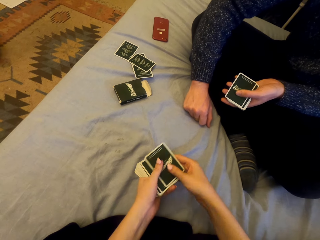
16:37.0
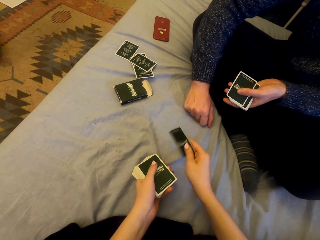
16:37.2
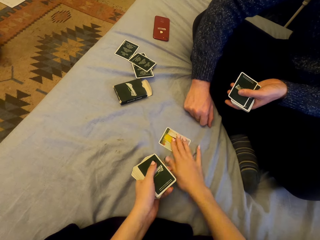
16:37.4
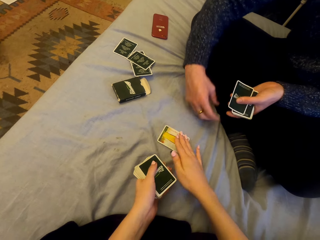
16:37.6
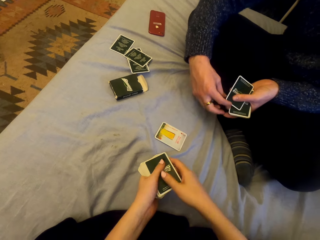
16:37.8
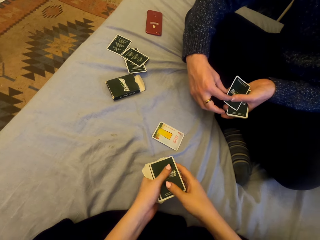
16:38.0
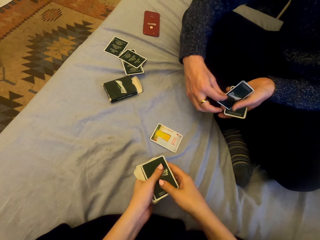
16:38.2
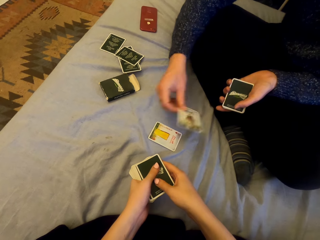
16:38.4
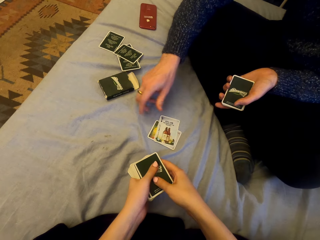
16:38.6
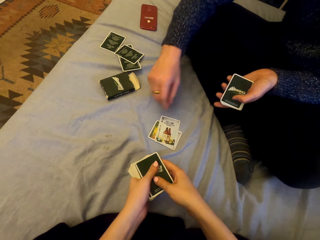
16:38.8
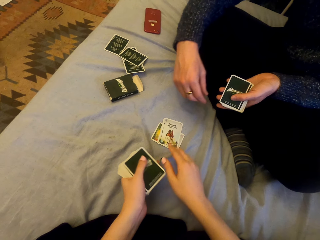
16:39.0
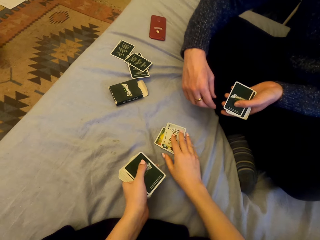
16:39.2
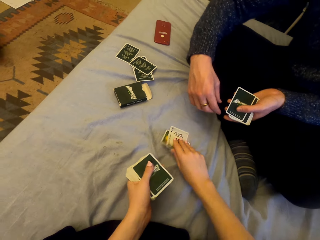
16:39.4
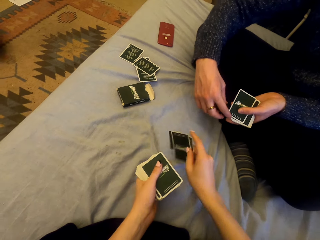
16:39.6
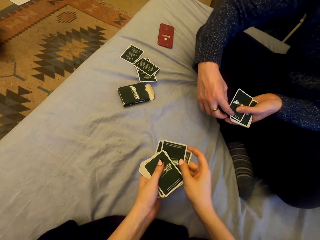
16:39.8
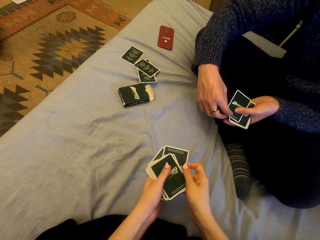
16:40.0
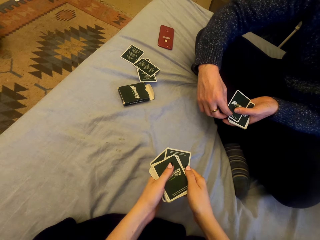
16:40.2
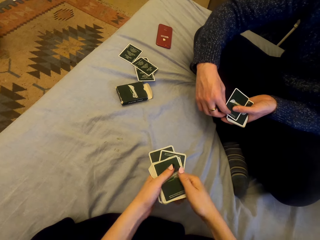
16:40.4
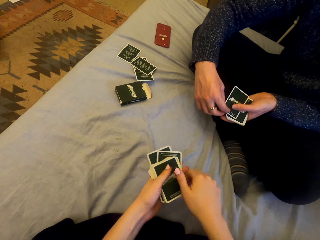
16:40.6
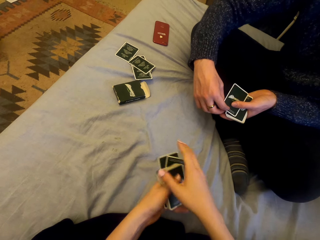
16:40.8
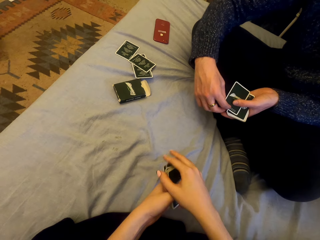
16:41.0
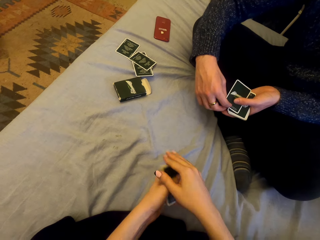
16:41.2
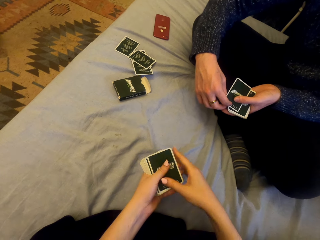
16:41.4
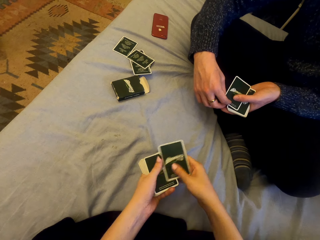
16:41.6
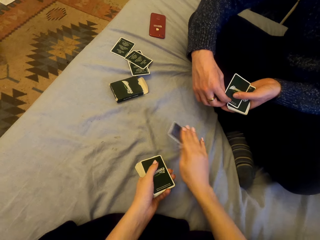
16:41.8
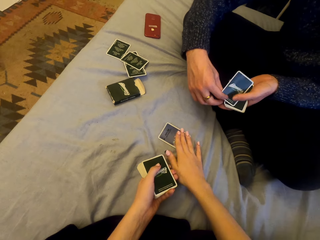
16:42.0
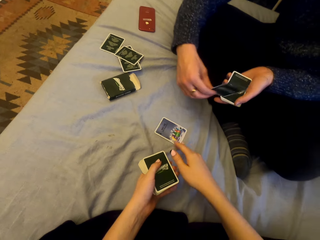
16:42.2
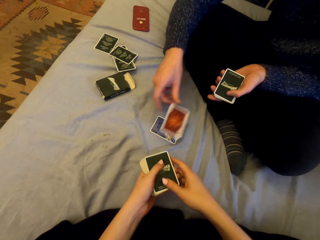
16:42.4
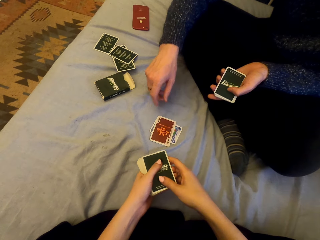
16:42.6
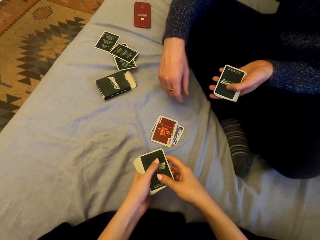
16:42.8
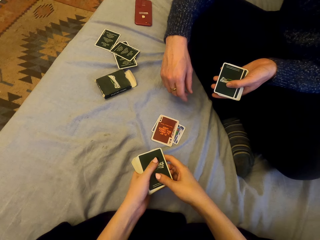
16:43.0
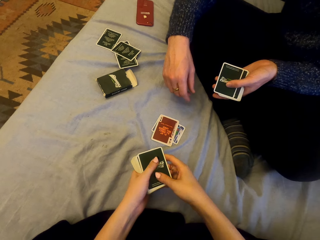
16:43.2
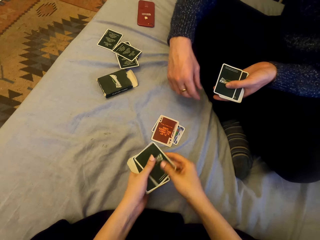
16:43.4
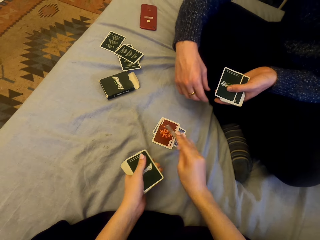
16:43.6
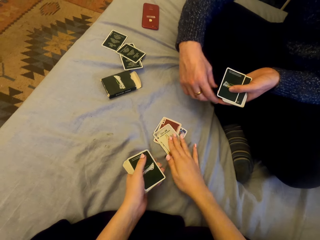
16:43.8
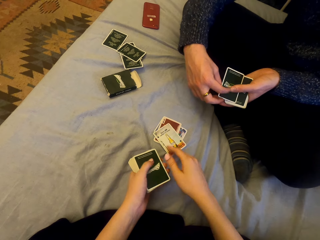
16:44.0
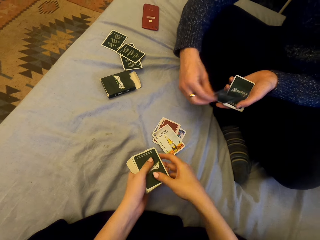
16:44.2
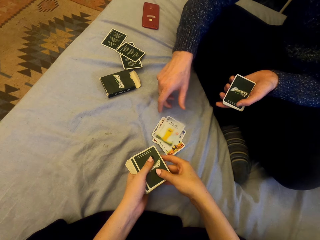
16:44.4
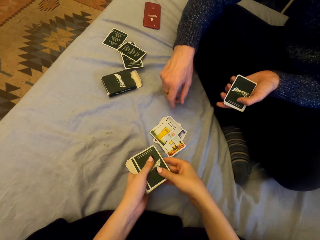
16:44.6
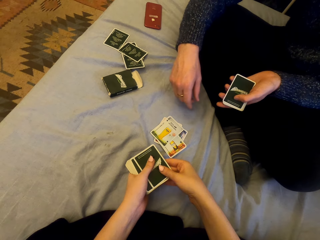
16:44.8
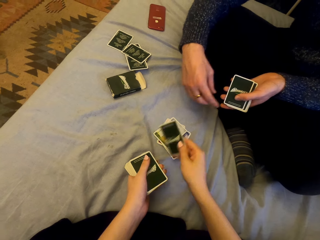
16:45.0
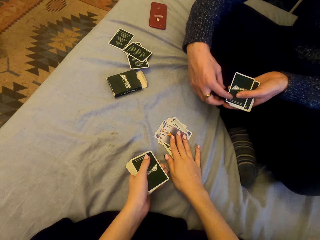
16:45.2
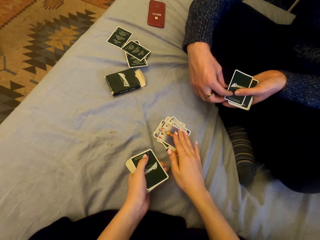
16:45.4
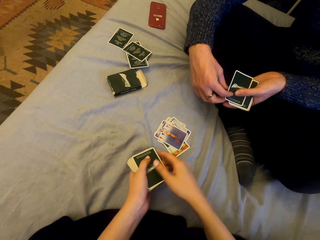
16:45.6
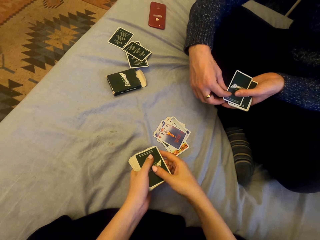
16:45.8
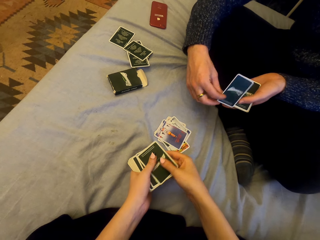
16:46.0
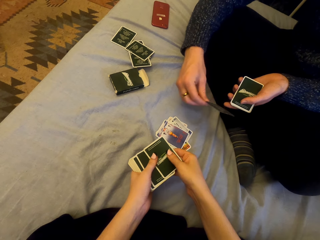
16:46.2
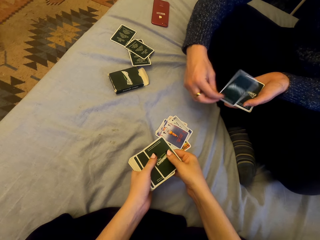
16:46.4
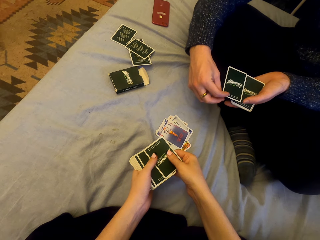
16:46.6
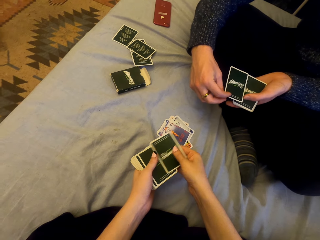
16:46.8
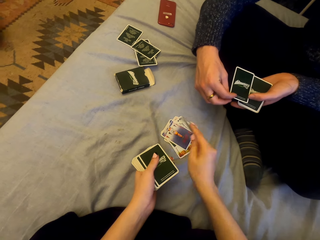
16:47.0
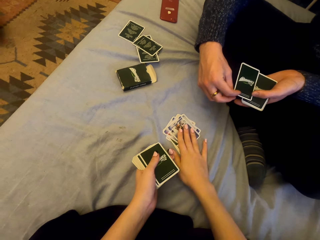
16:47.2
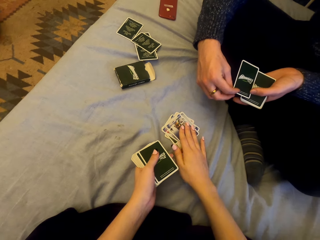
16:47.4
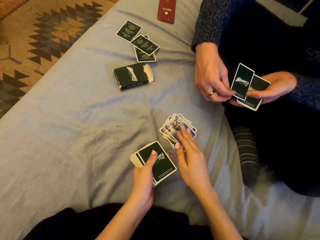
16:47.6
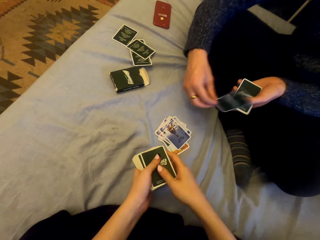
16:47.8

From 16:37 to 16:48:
The camera wearer plays cards with a man. They put the card down. The man puts the card down. The camera wearer picks the cards. They play cards with the man. They put the card down repeatedly. The man puts the card down. The camera wearer puts the card down.

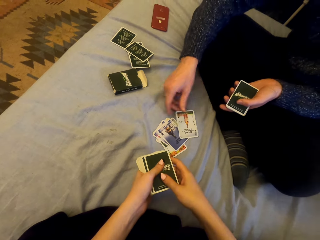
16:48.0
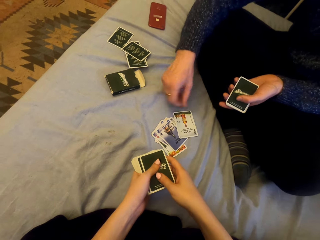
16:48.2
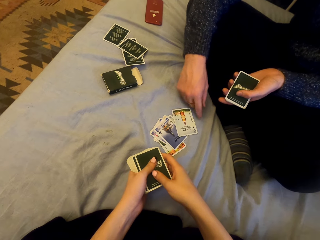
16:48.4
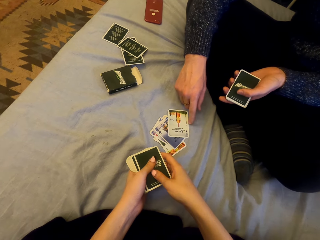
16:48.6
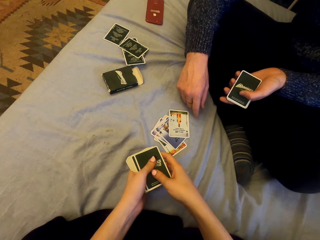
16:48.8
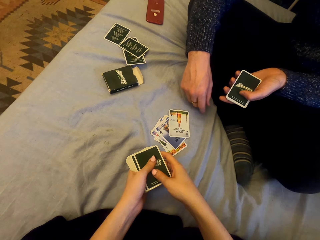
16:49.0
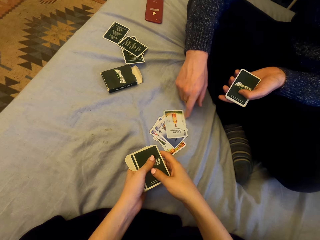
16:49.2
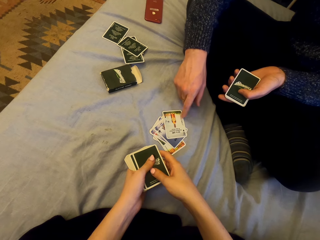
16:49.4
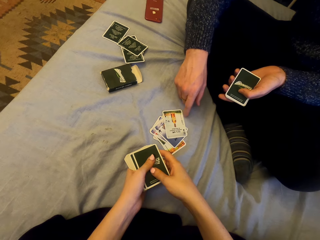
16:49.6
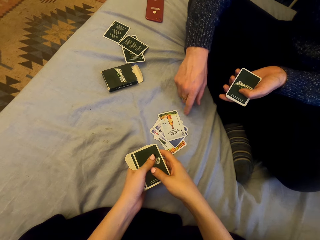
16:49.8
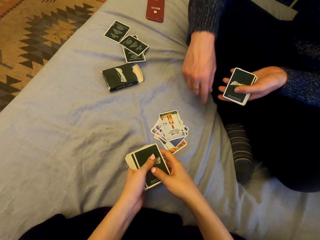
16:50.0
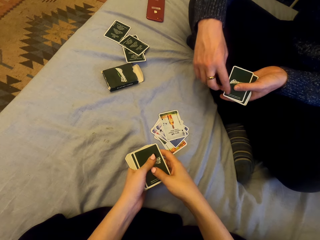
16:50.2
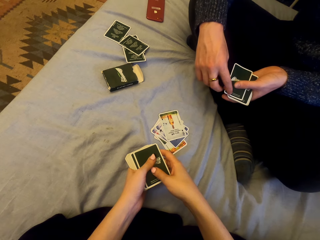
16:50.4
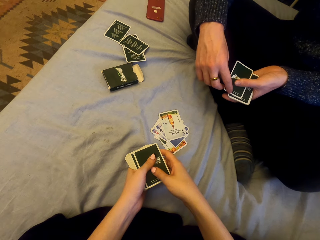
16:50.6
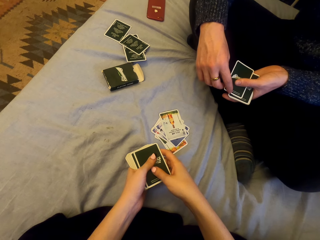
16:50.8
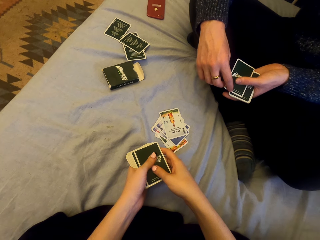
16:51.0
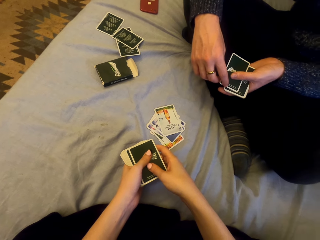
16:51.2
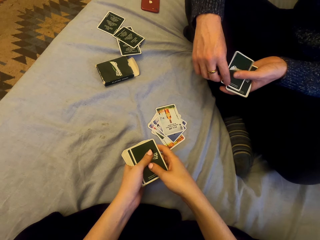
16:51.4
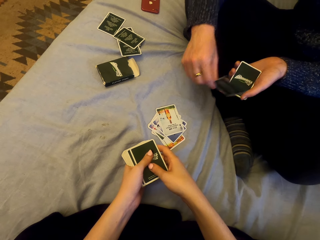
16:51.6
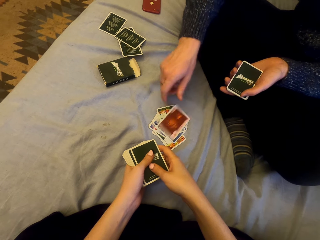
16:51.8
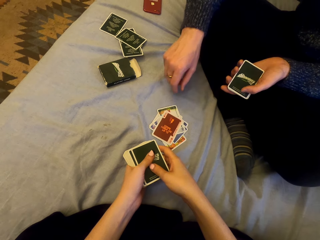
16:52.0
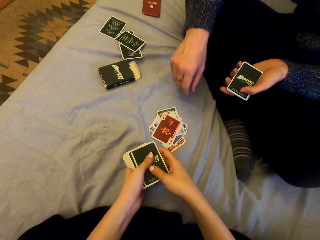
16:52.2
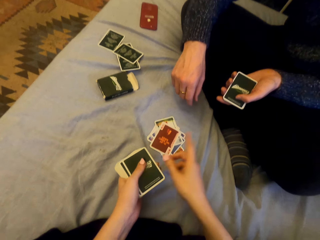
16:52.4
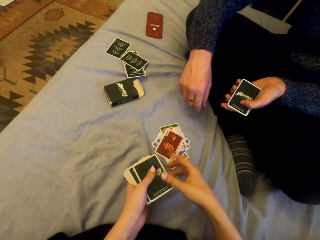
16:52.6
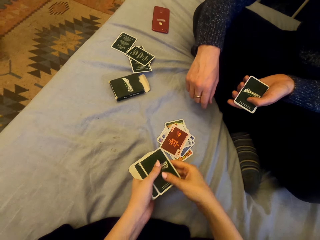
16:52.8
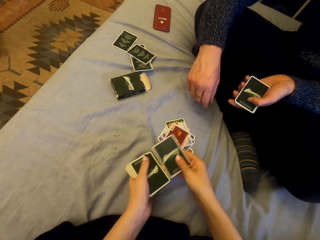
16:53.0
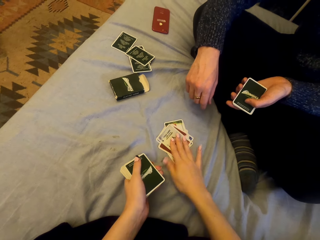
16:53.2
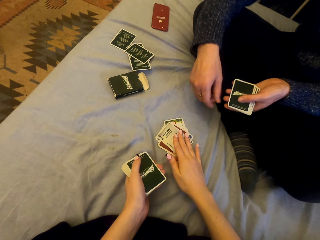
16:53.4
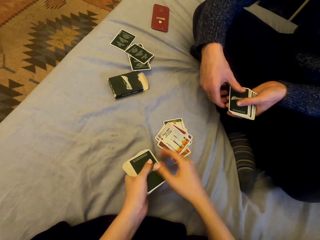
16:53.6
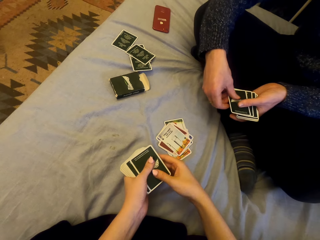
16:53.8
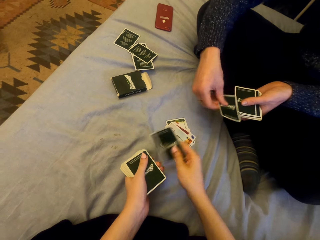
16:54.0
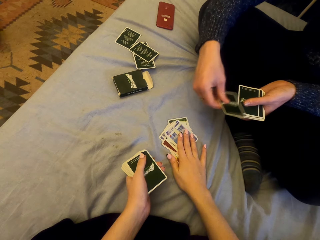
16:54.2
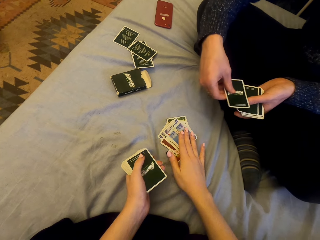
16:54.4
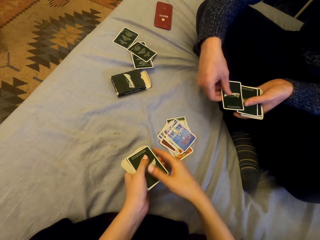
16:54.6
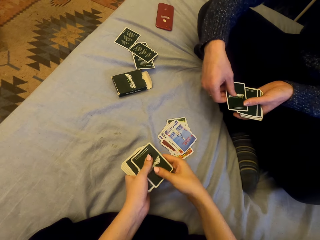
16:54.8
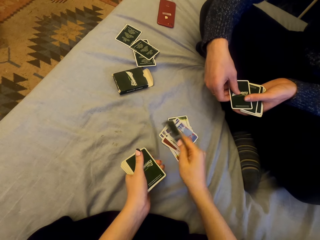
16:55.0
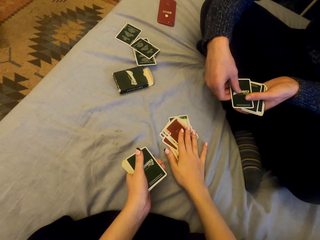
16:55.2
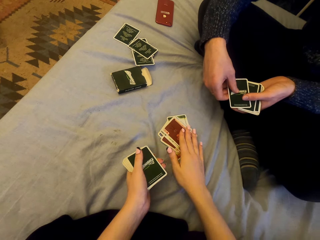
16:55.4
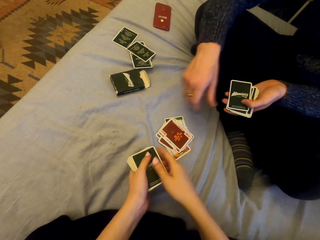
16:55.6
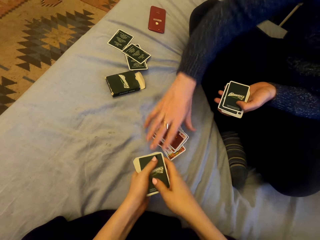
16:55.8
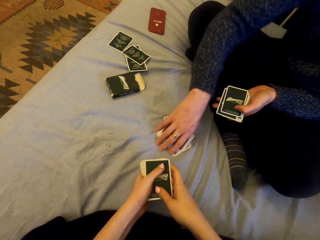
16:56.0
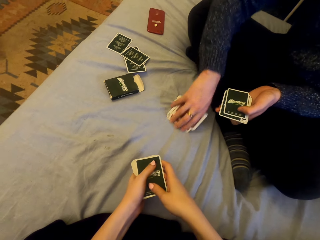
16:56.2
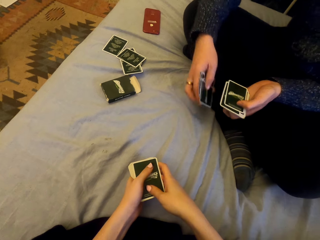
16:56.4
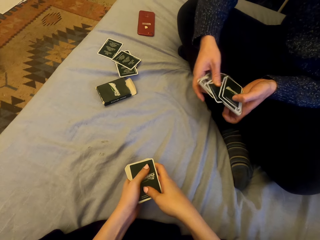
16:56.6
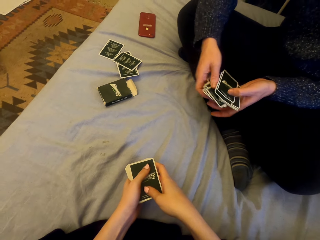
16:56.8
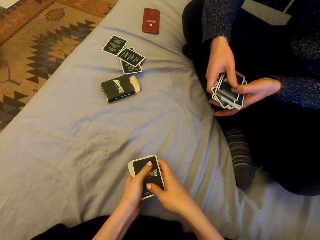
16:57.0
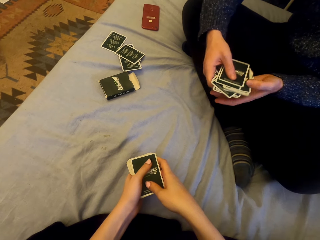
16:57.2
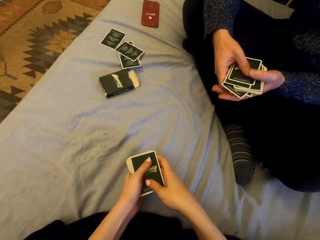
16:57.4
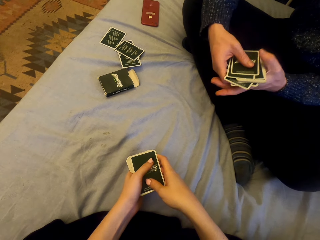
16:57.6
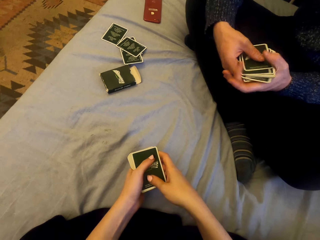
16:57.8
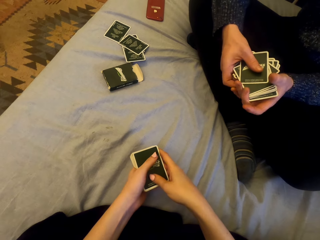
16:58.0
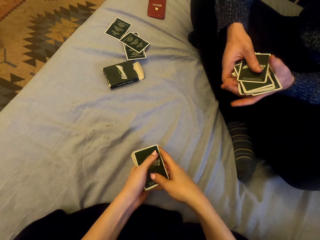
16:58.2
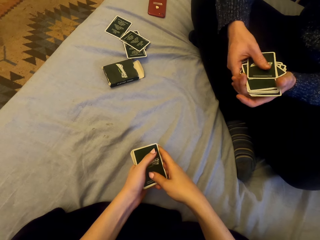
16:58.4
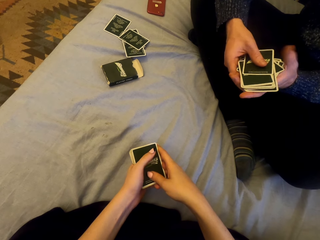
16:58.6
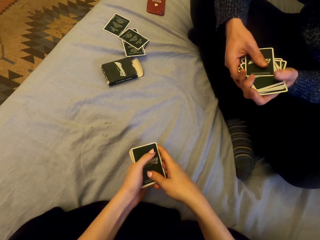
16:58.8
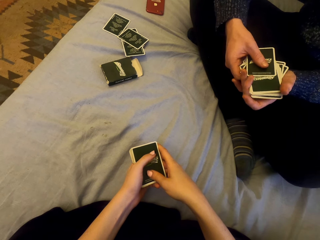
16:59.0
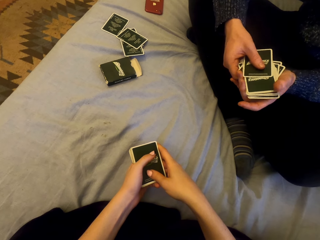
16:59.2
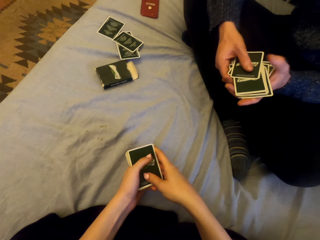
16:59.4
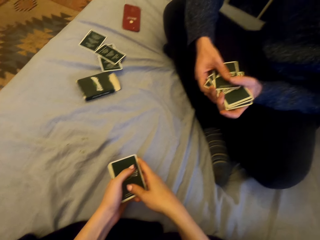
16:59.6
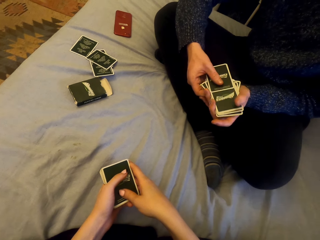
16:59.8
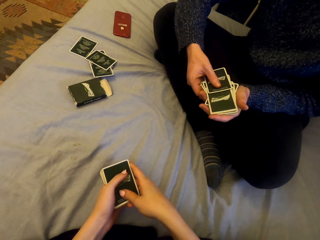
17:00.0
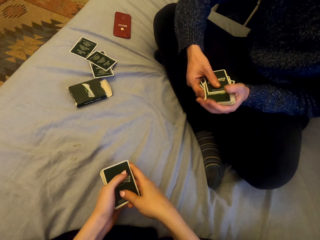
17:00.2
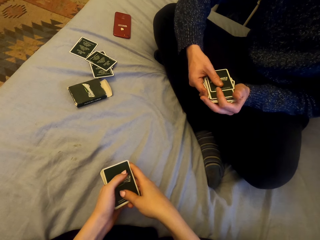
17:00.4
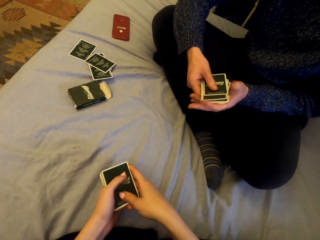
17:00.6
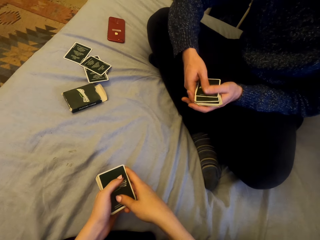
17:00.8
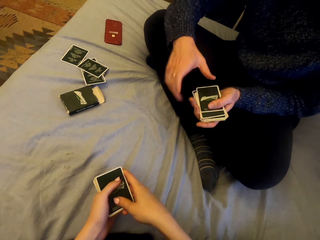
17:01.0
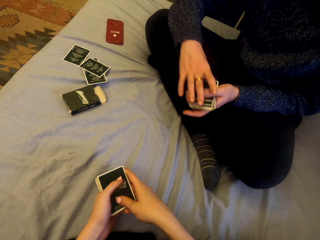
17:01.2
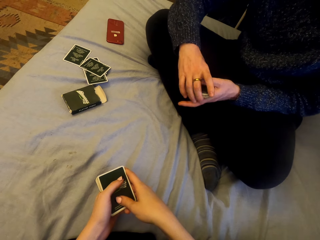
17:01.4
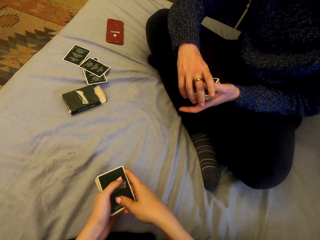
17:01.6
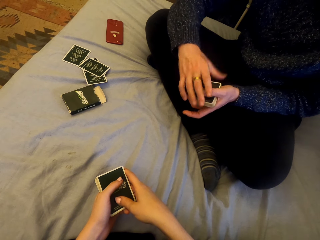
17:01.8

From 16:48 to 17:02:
The camera wearer puts the card down. A man touches the cards. The man puts the card down. The camera wearer talks. They put the card down repeatedly. The man picks the cards. The man talks.
